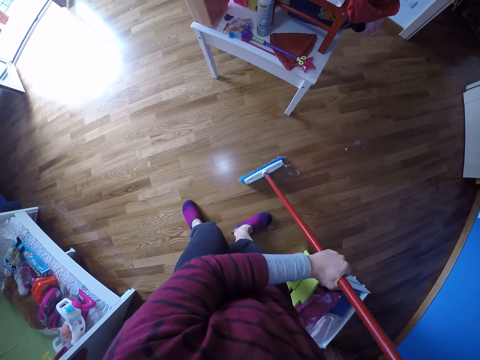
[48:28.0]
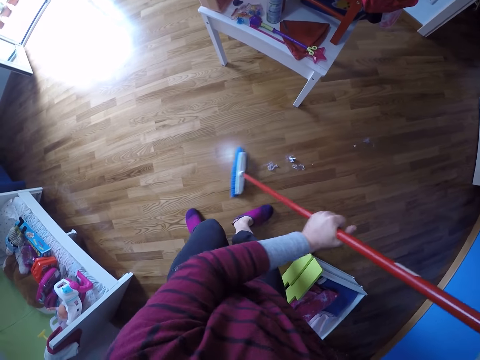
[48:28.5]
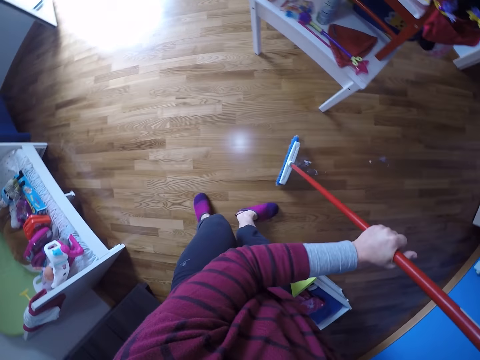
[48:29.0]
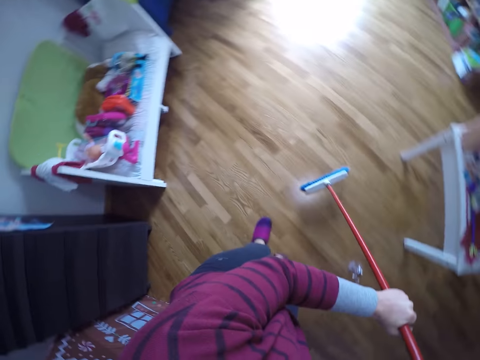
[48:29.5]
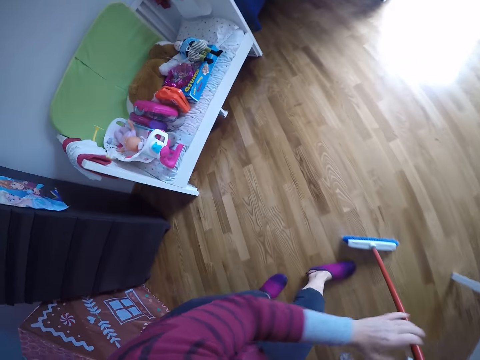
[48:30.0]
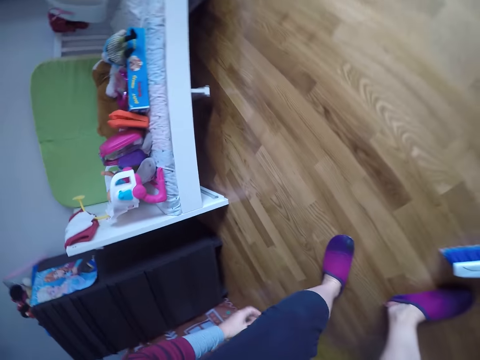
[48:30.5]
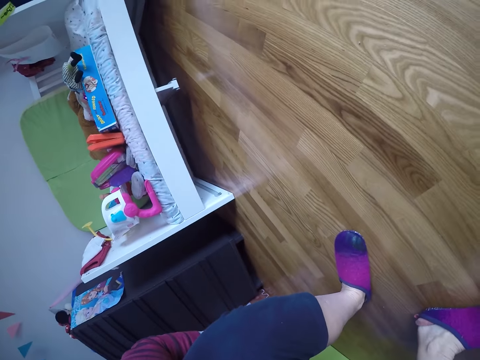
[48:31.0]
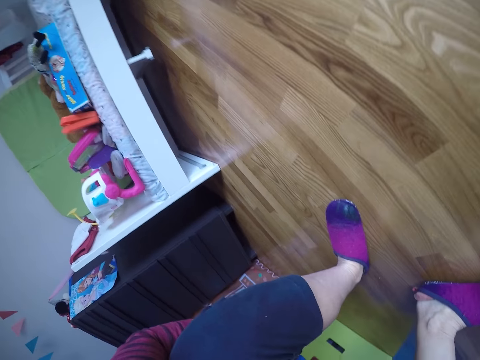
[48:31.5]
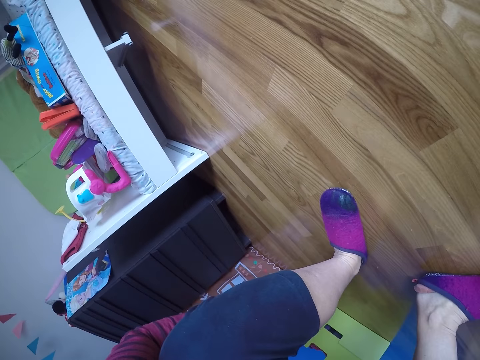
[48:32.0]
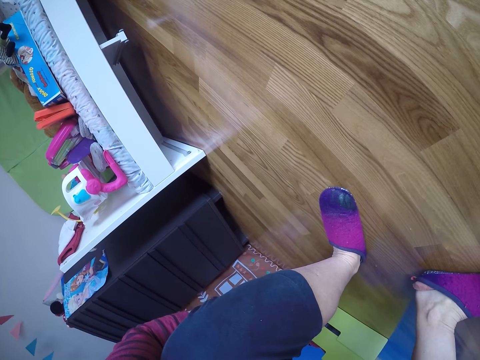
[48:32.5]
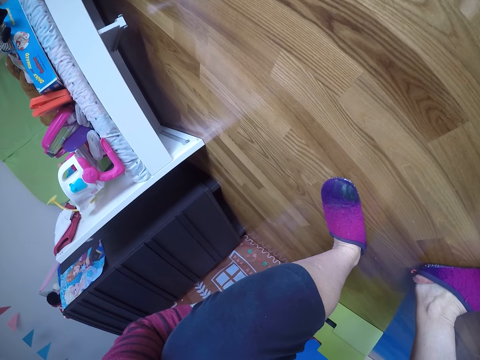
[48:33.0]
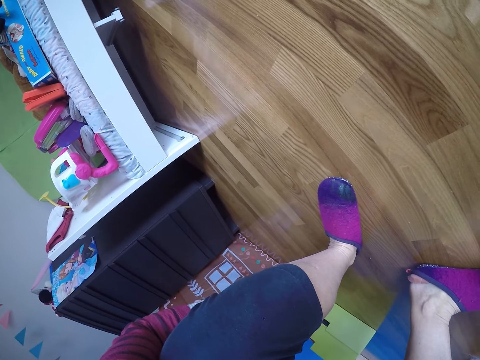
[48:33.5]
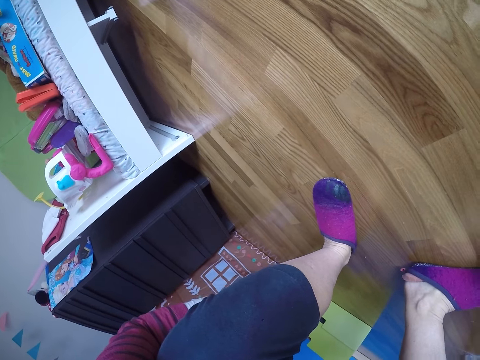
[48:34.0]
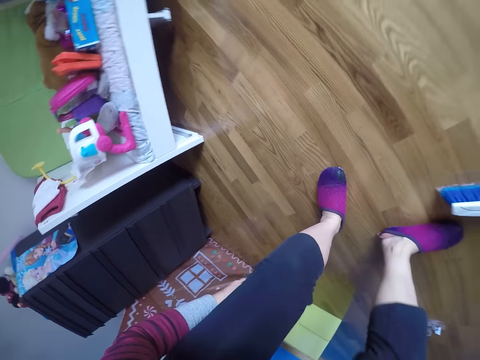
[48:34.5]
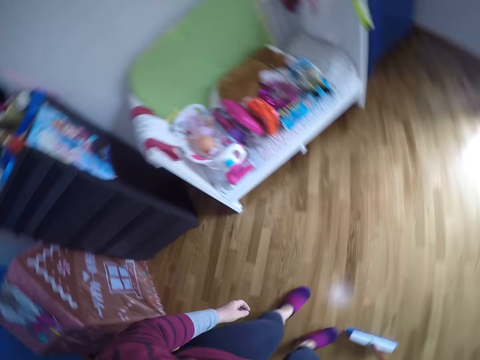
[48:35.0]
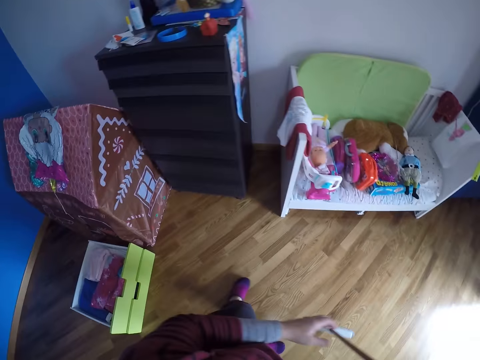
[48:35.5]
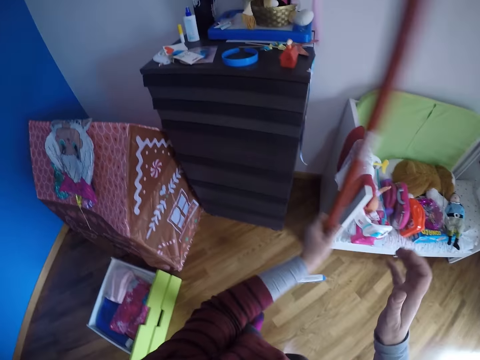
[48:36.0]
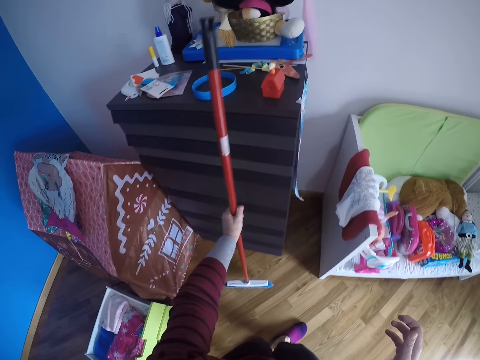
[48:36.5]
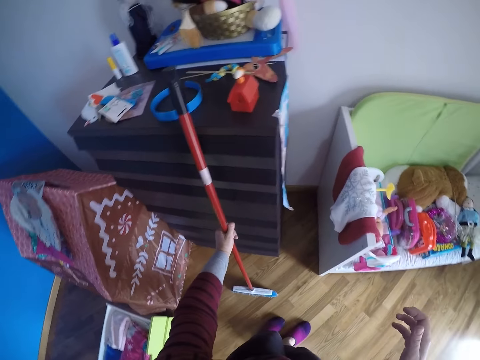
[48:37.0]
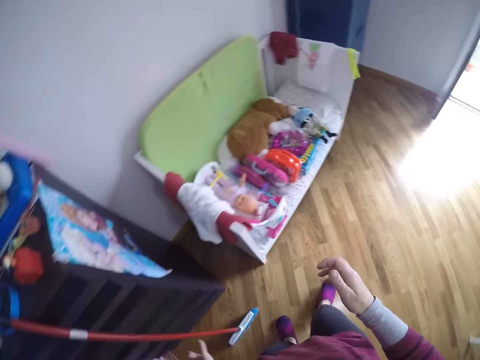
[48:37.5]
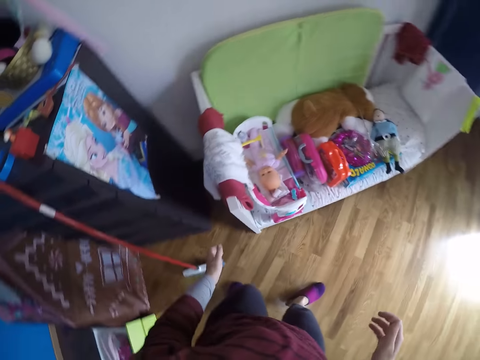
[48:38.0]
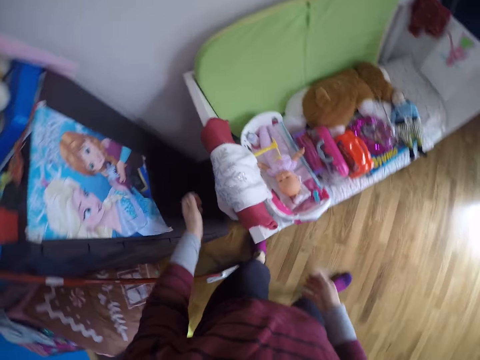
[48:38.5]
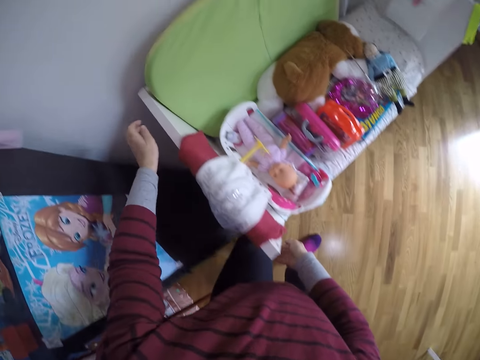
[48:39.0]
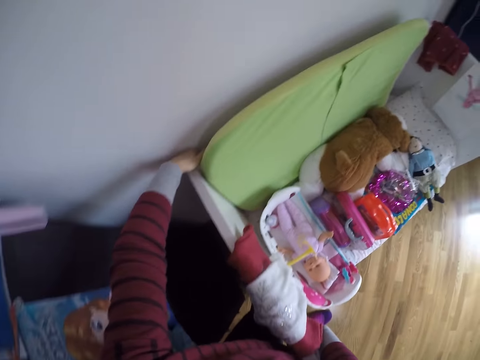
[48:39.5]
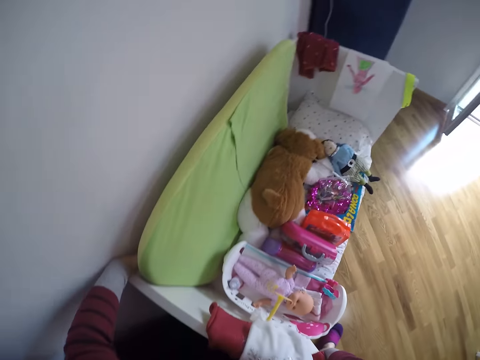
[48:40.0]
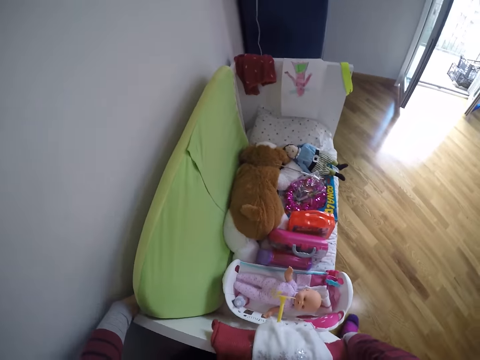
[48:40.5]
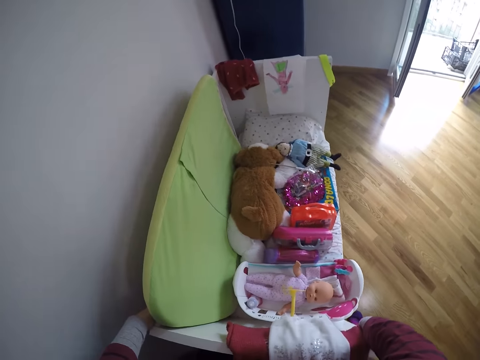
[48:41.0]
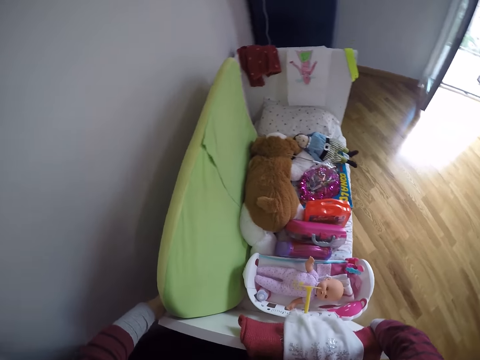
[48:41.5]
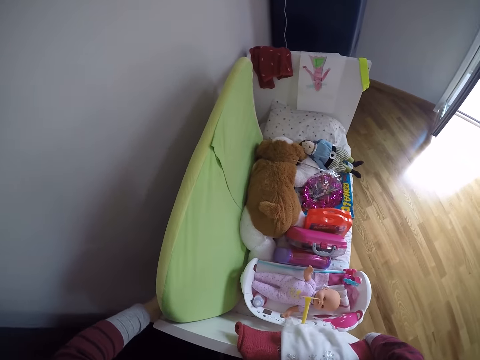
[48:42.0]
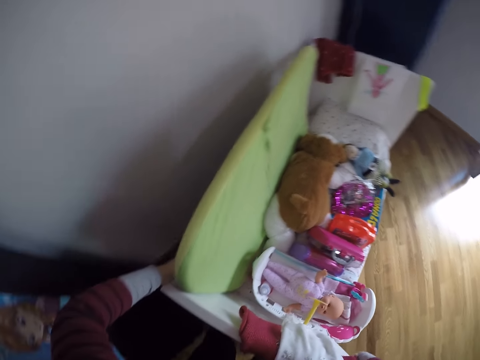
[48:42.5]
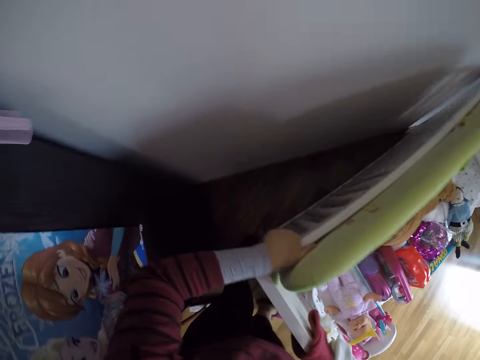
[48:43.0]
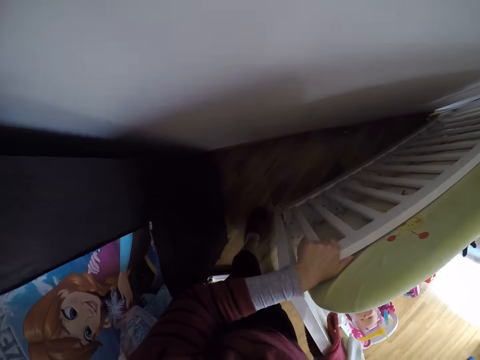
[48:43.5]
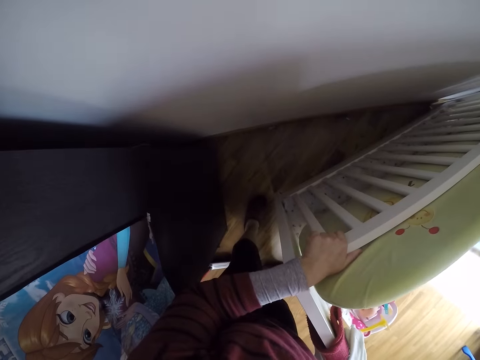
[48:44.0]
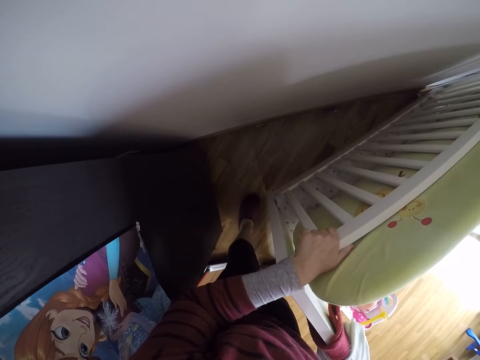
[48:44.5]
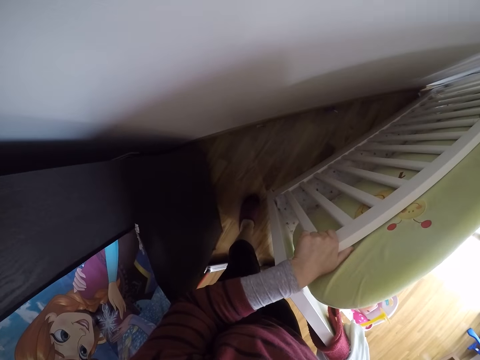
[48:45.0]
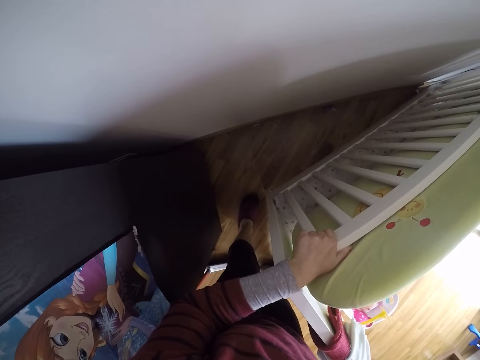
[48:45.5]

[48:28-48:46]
The camera wearer turns around. She squats and looks around. She turns around. She leans the floor brush against the drawer with her left hand. She walks around. She adjusts a crib with both hands. She moves the bed. She looks around.

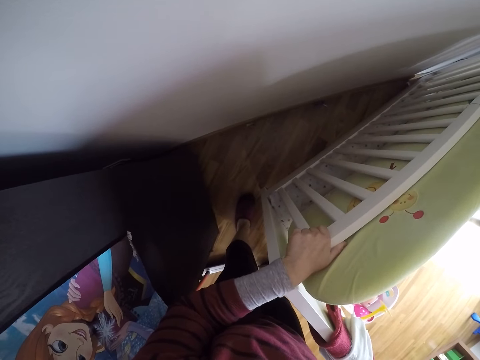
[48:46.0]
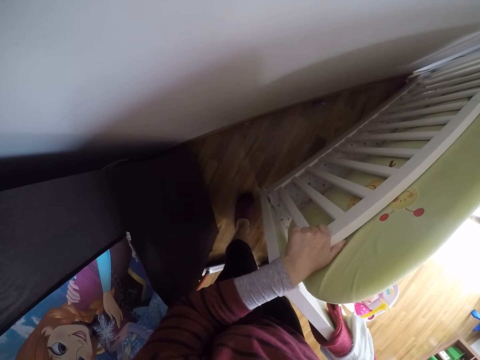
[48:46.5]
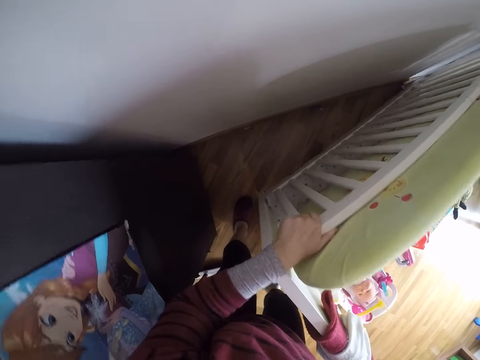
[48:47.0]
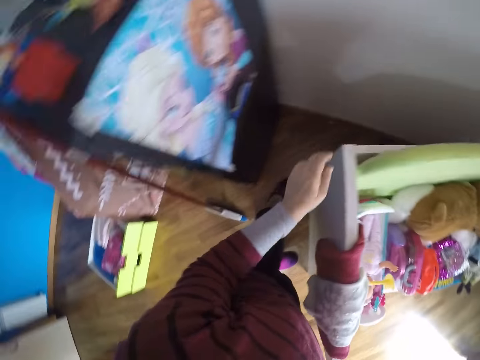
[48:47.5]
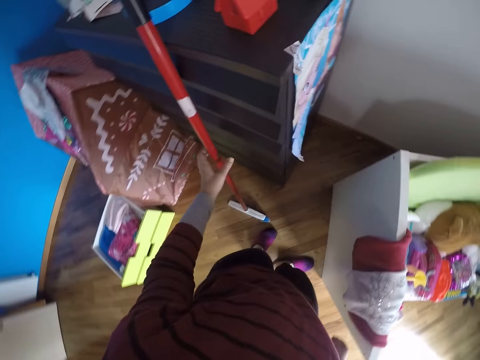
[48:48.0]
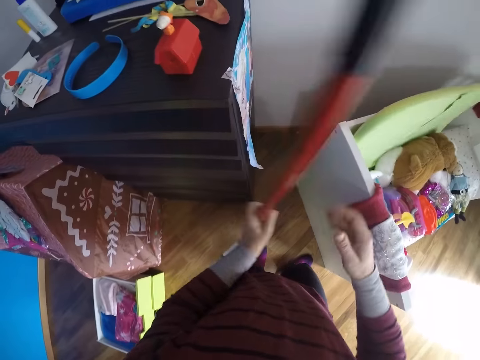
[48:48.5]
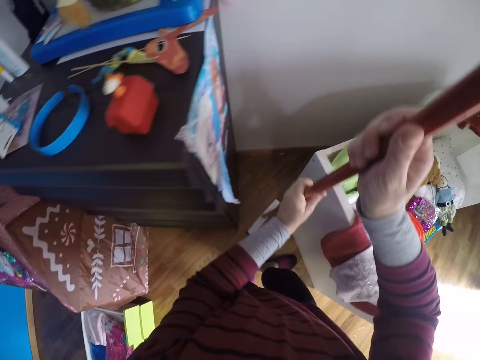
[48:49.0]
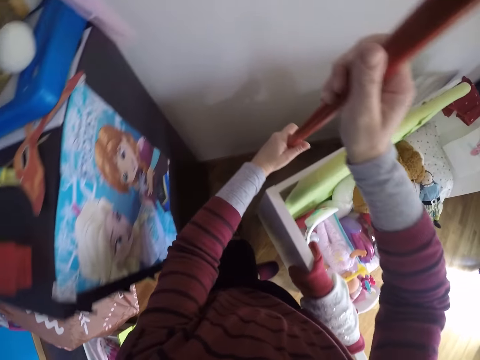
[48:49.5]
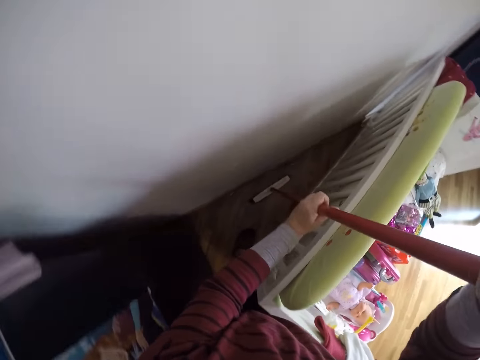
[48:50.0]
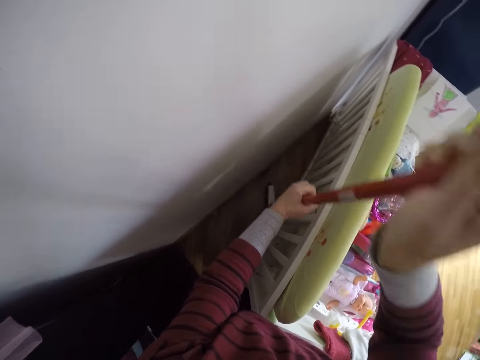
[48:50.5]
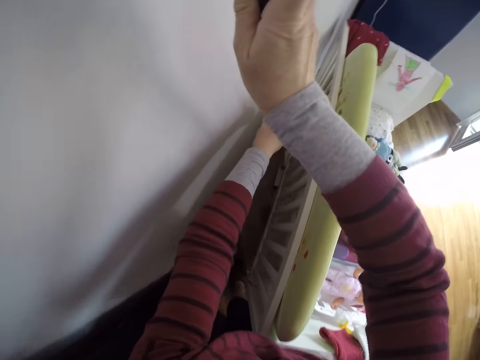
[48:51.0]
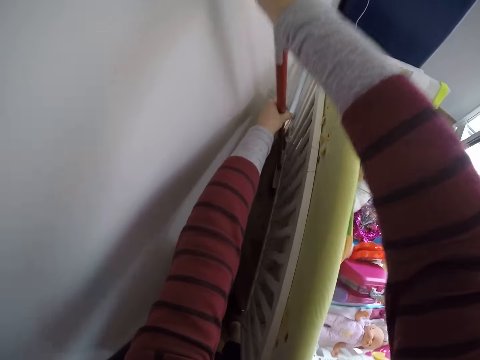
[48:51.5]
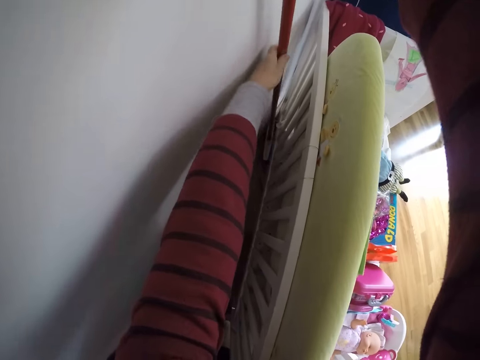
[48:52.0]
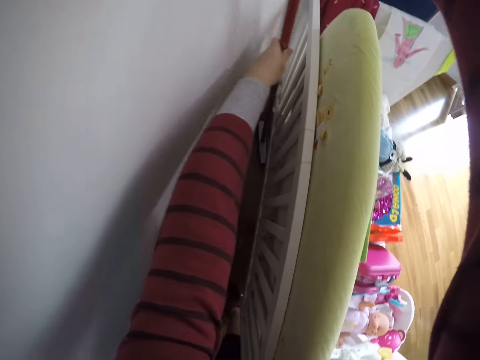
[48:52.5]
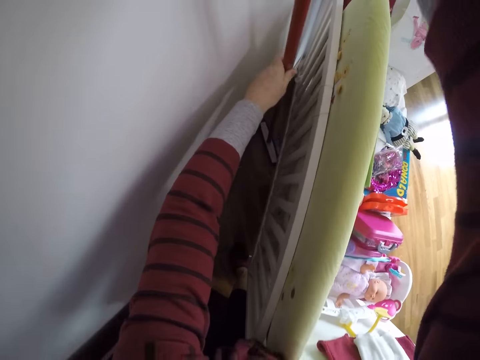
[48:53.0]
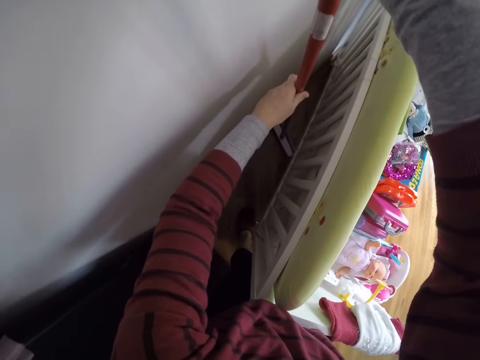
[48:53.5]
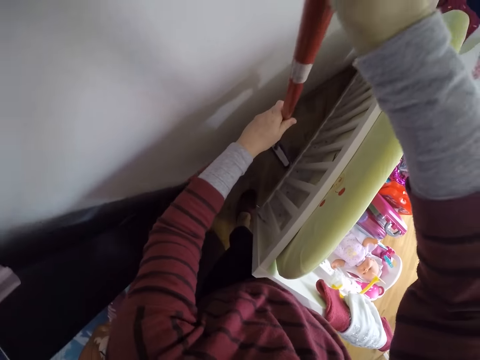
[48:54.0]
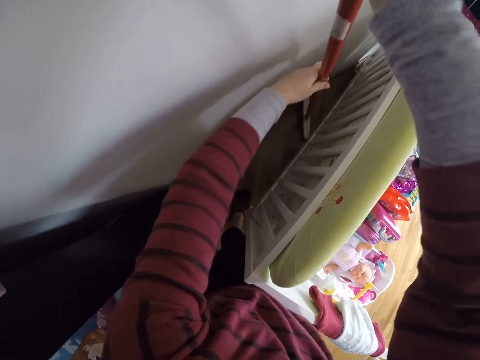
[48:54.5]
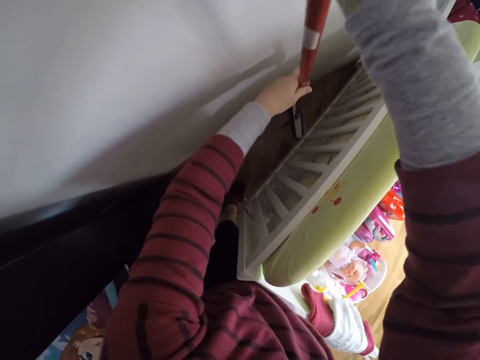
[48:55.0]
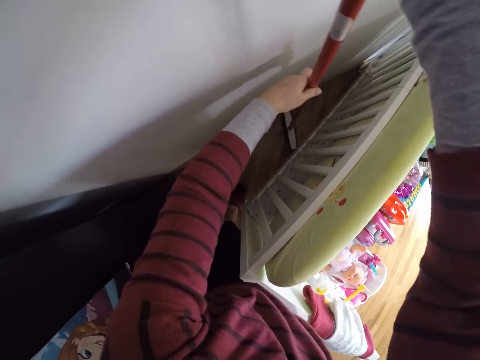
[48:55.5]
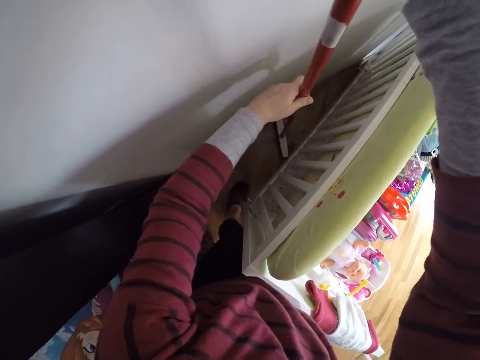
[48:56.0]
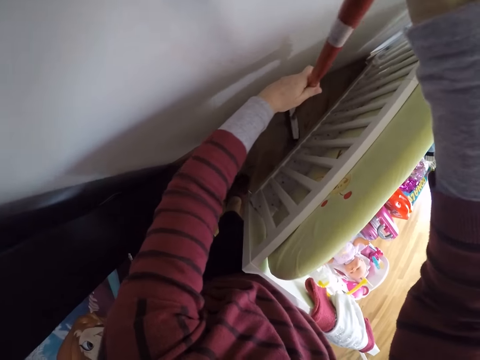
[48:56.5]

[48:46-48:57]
The camera wearer turns around. They pick the long handled broom or floor brush. They sweep the floor of the room with the floor brush in both hands. They walk around.
